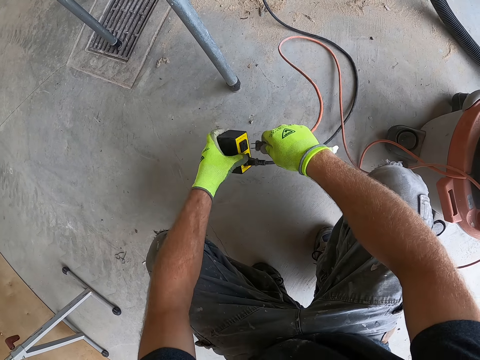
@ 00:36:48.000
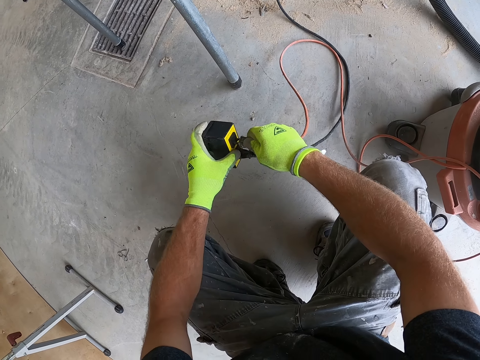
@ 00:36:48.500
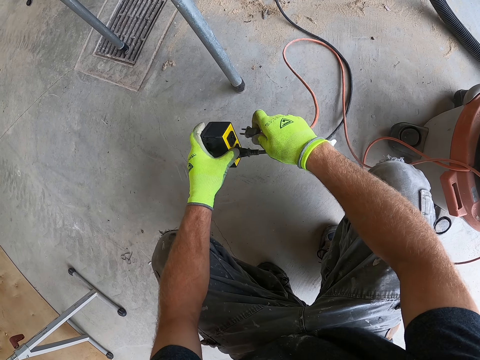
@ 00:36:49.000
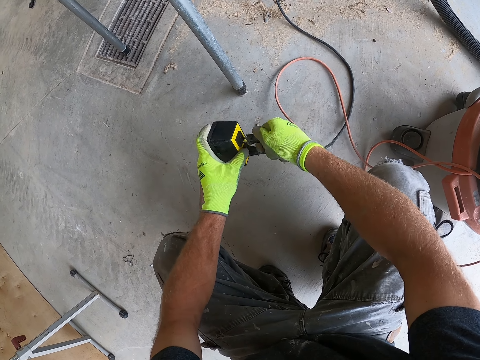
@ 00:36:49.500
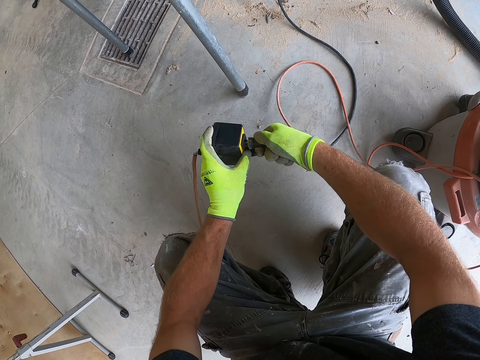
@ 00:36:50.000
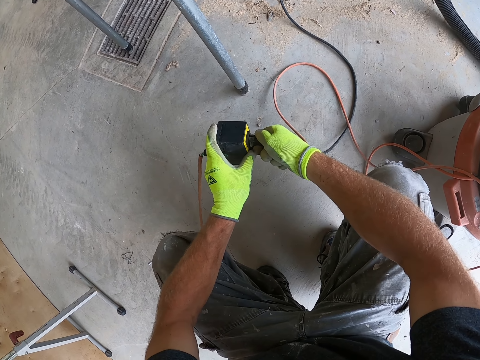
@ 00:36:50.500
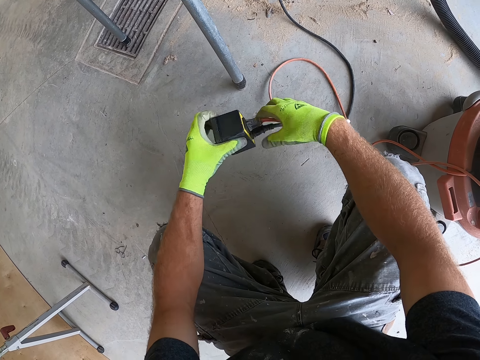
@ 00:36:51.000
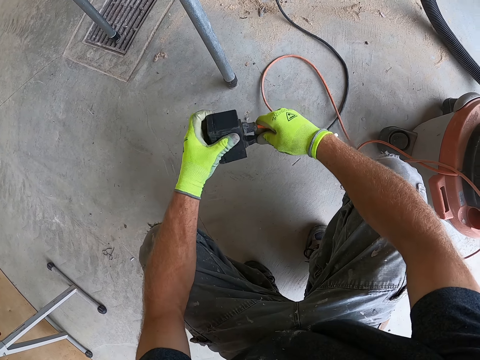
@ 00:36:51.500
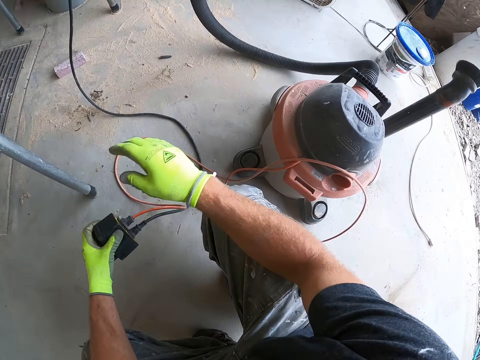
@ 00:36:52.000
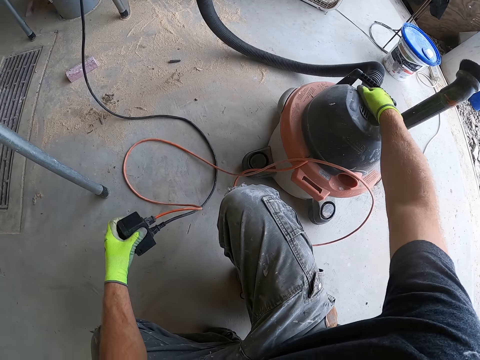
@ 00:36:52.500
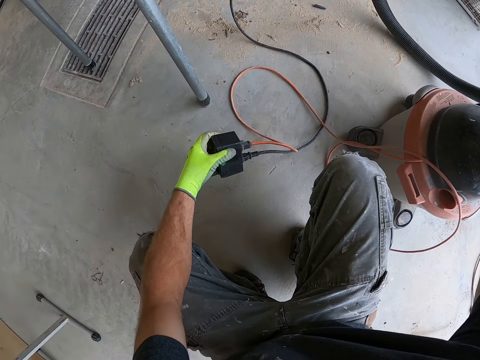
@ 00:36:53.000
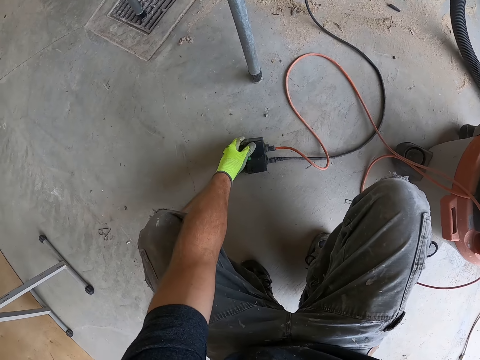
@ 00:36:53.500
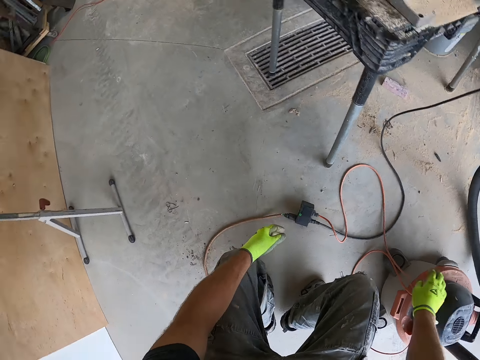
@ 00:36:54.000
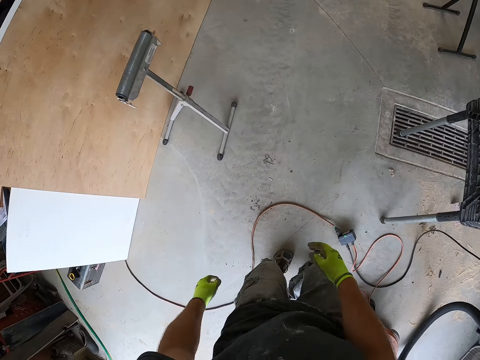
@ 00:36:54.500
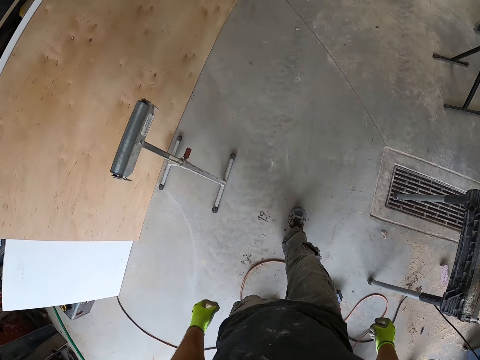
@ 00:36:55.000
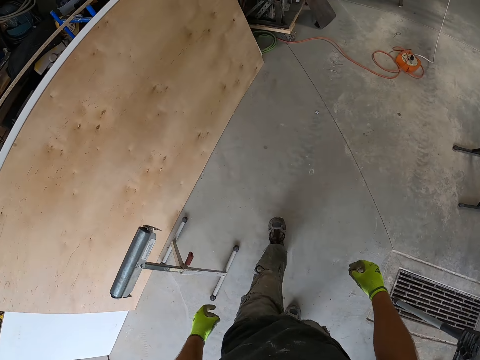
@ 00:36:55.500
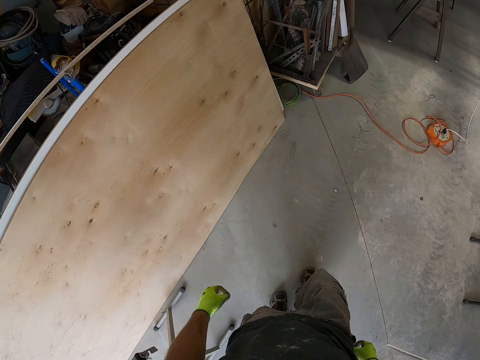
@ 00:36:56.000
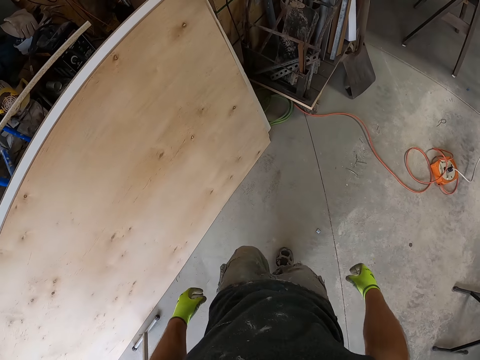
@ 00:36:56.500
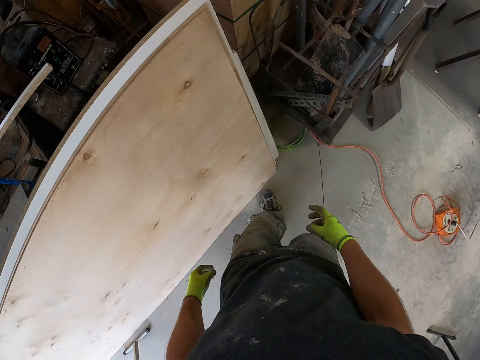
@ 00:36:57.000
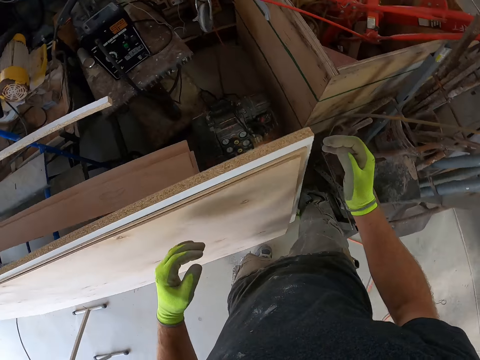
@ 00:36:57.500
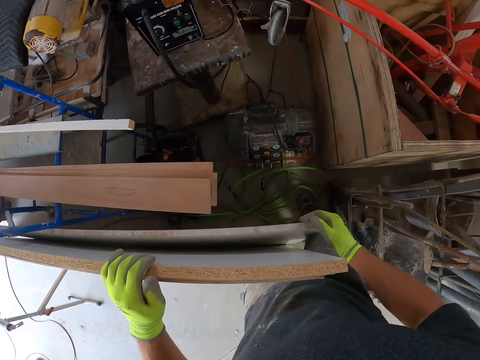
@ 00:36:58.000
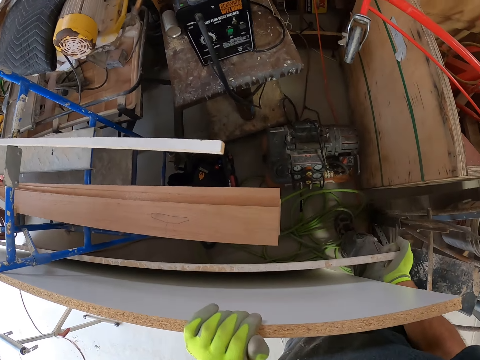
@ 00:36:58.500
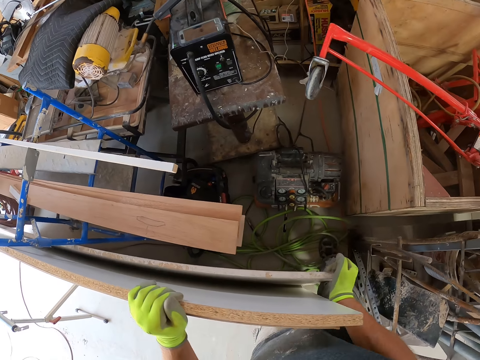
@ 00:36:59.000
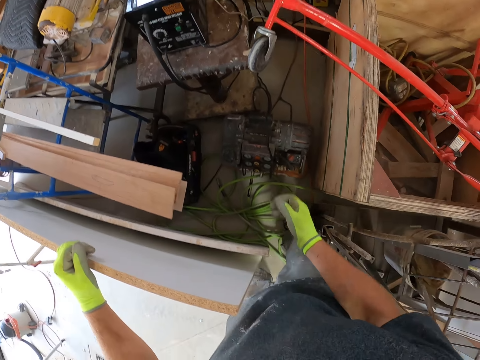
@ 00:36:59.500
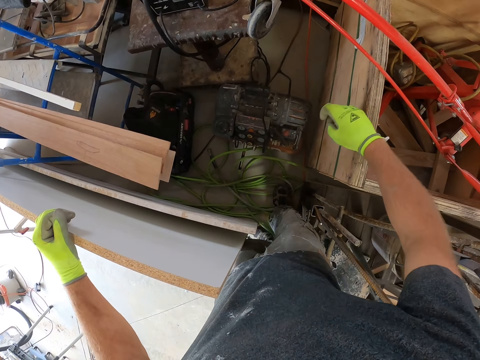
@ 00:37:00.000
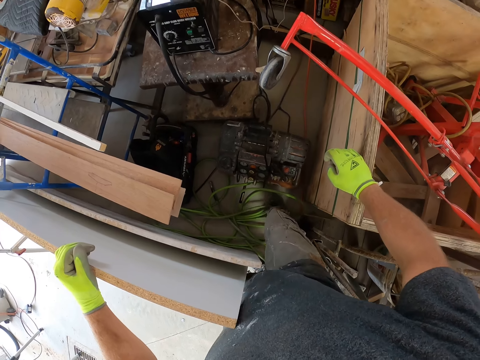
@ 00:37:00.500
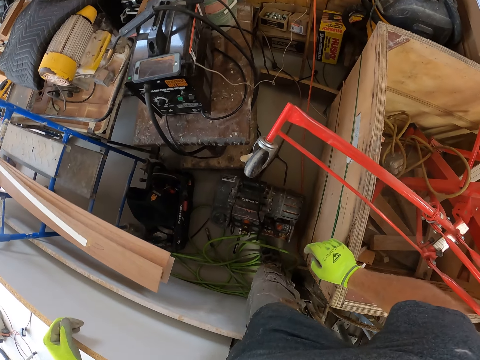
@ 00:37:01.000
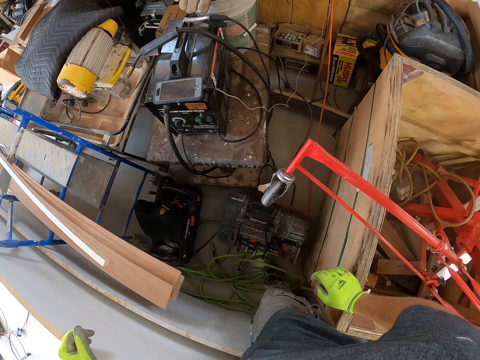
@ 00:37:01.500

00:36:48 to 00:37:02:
The camera wearer connects the plug of the first wire to the adapter. He touches the shop-vac with his right hand. He puts the adapter on the floor. He walks away from the shop-vac. He places his hands on a board. He touches the wood.

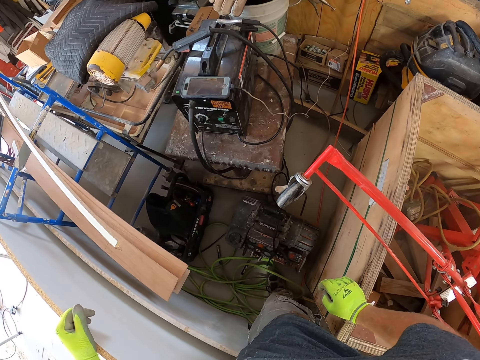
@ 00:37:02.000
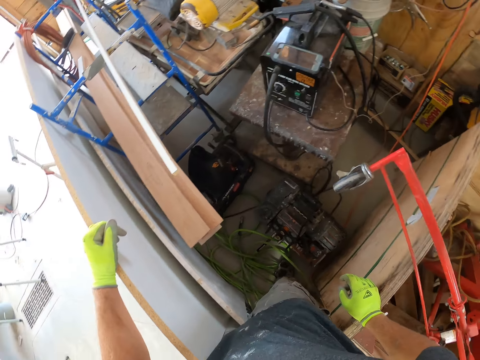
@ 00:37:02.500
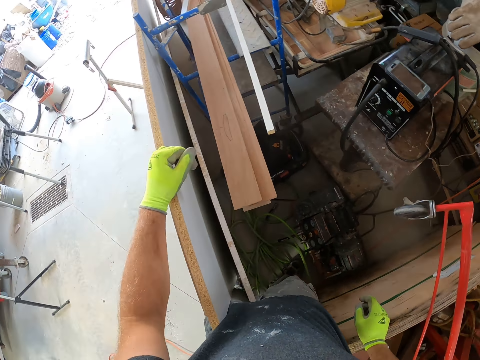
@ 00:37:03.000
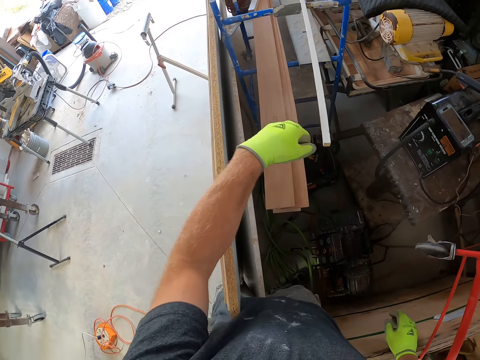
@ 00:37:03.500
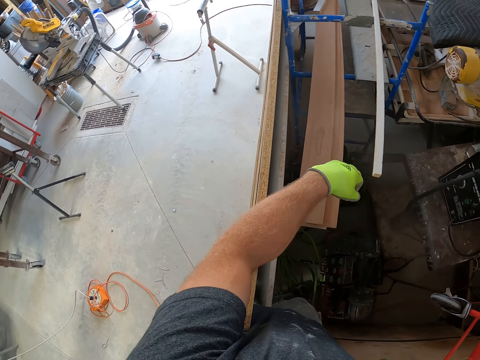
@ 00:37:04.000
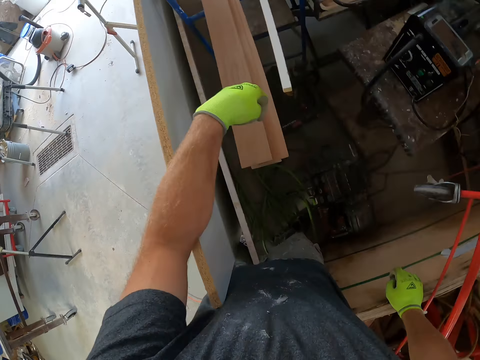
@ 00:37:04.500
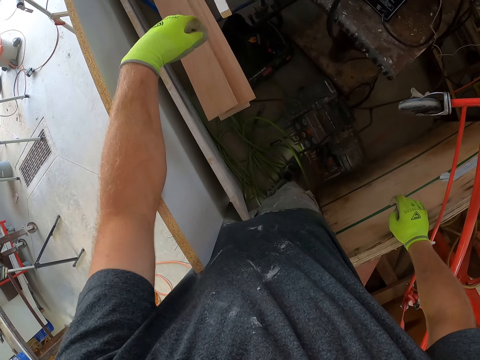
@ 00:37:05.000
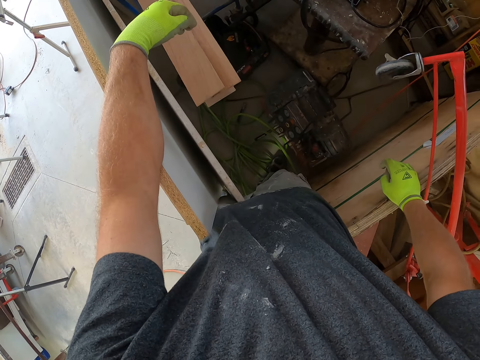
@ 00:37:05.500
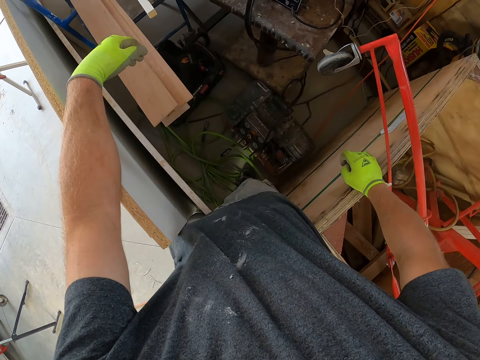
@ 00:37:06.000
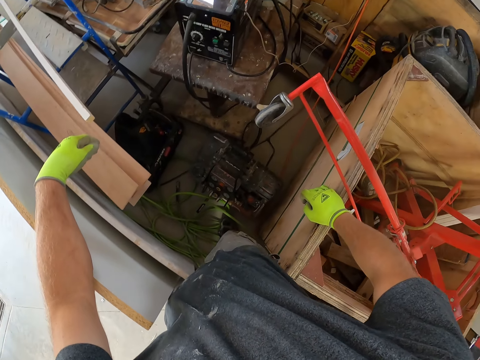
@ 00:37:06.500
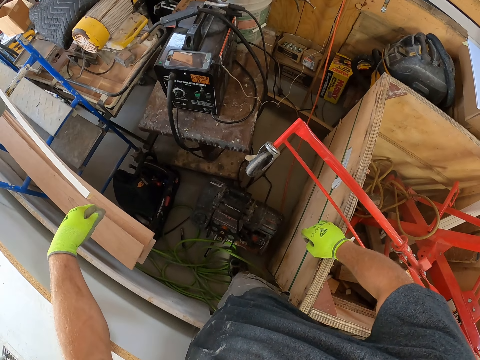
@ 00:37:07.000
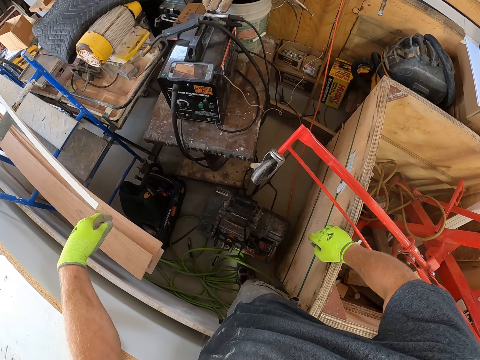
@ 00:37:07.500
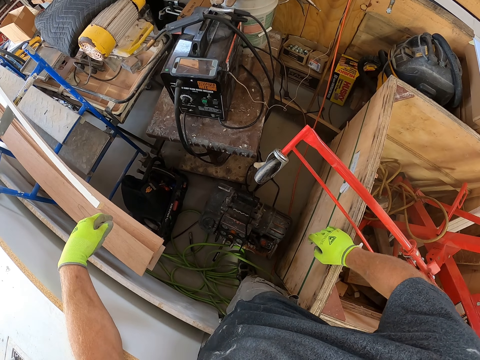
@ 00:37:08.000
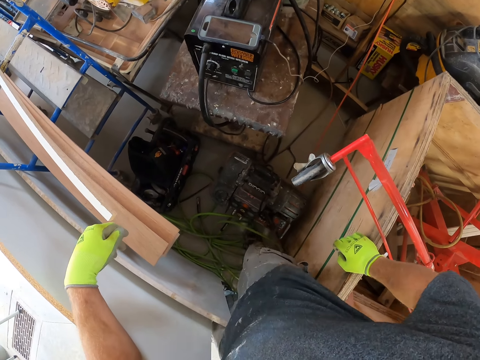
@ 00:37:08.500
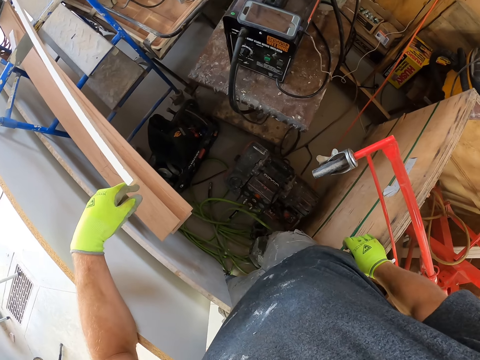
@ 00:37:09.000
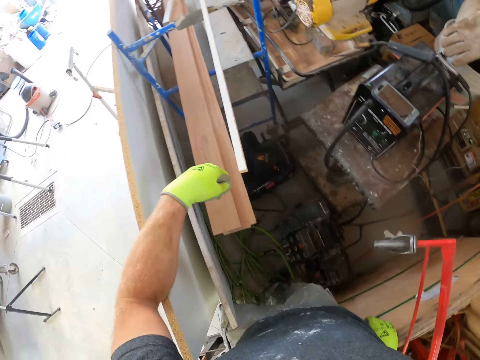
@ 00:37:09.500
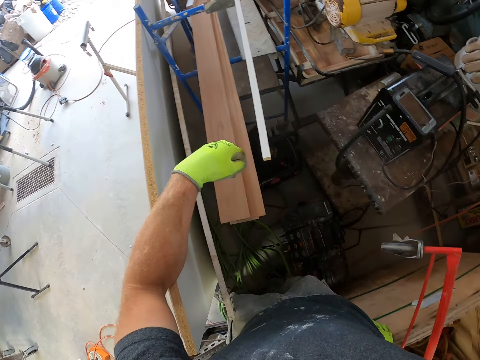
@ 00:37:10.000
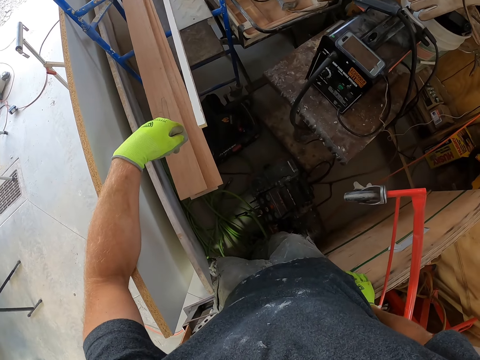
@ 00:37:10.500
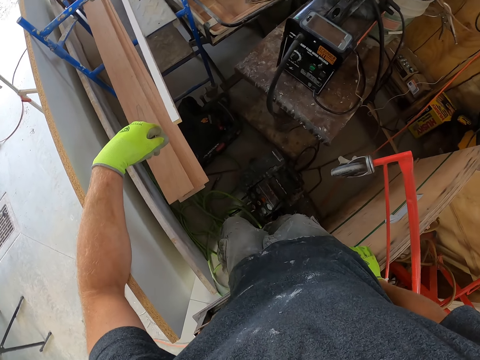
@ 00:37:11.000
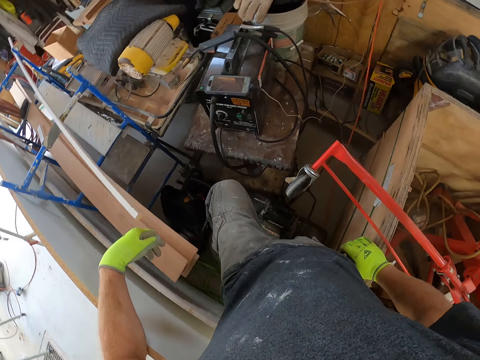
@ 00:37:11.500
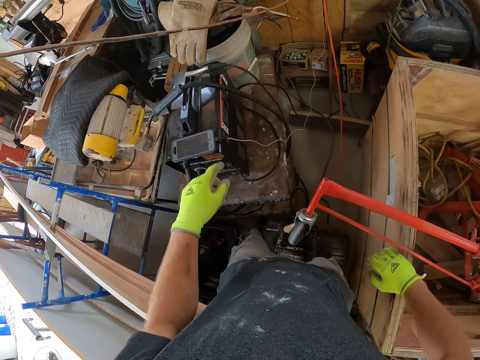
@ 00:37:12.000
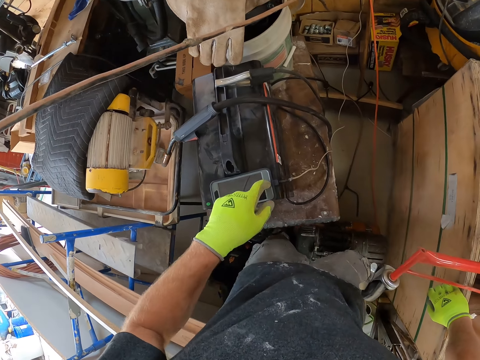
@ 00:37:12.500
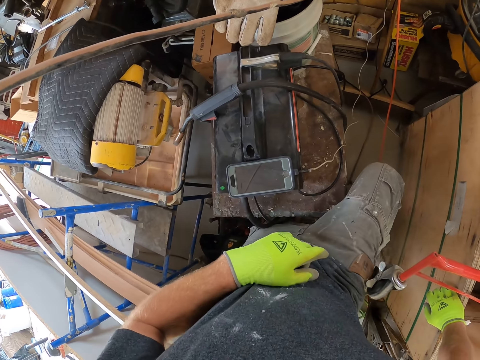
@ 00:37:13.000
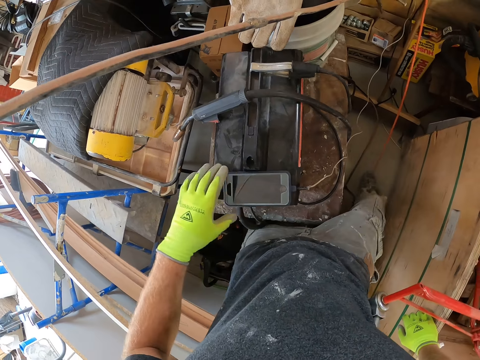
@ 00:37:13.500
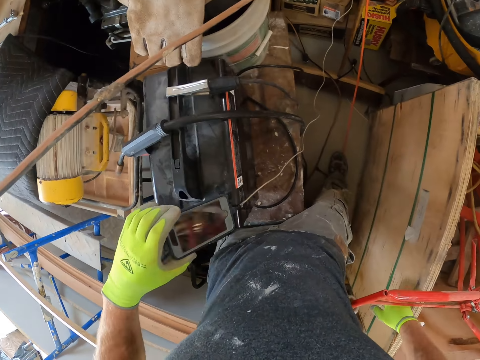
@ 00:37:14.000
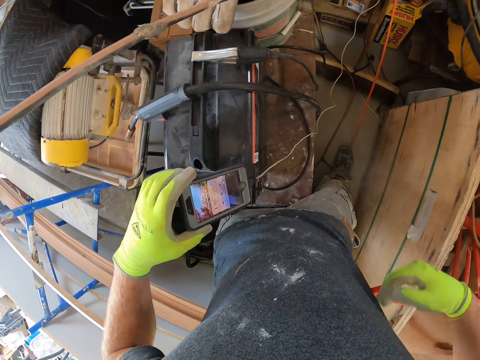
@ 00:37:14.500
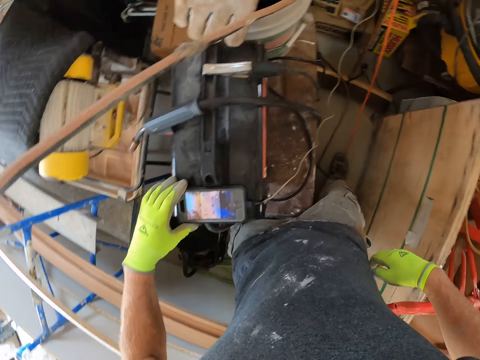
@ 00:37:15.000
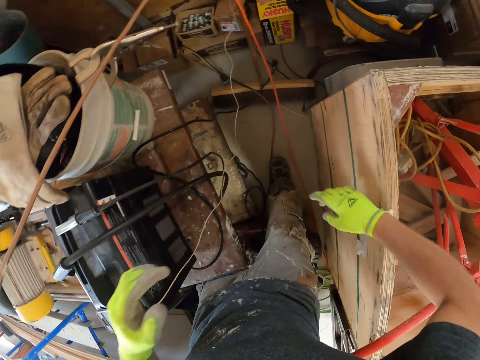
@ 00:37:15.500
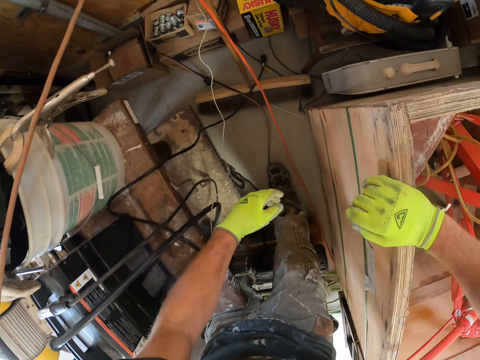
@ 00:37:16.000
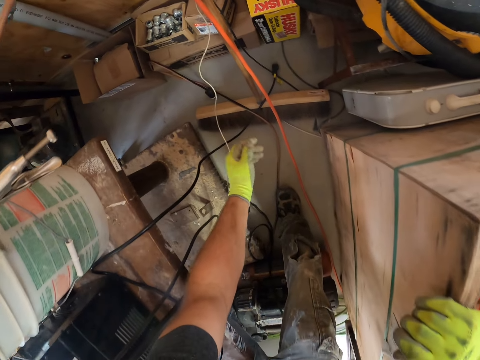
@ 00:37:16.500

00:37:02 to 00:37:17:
The camera wearer looks around. He touches the phone with his left hand. He lifts up the phone. He puts the phone down.
